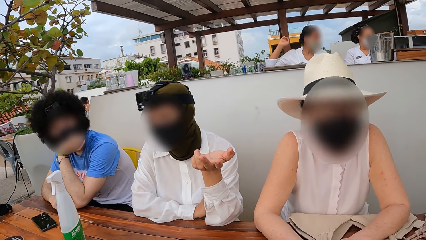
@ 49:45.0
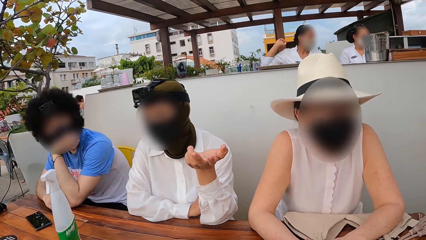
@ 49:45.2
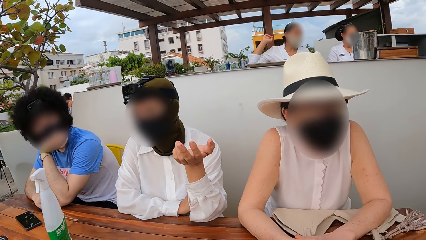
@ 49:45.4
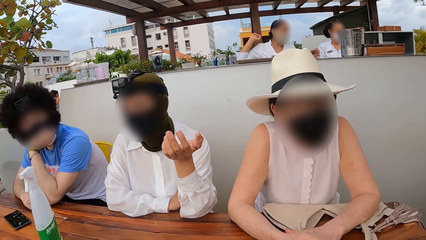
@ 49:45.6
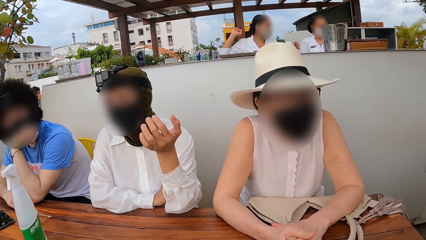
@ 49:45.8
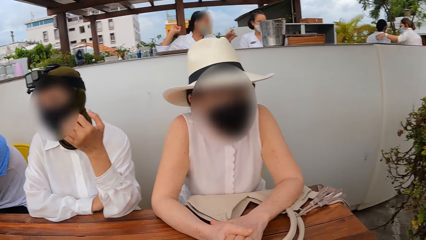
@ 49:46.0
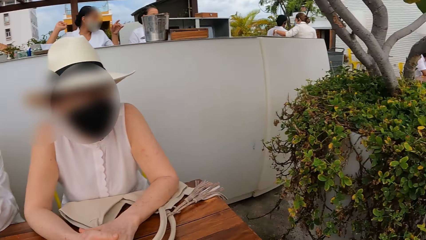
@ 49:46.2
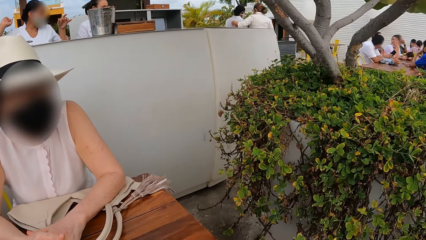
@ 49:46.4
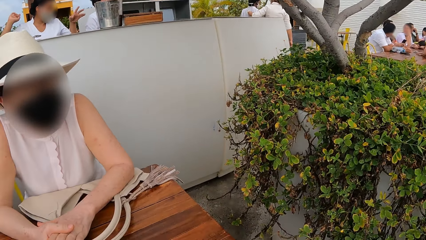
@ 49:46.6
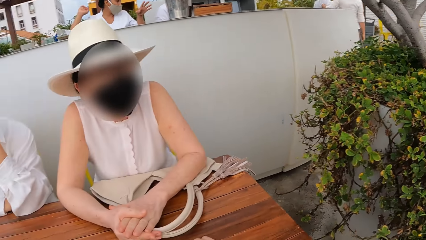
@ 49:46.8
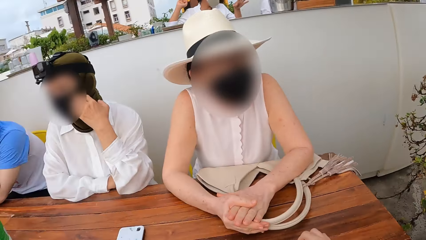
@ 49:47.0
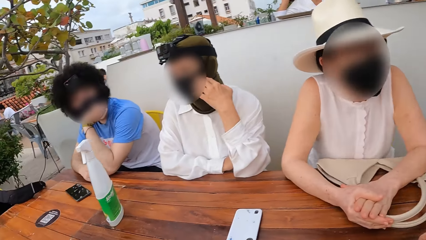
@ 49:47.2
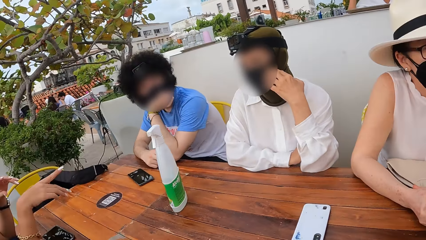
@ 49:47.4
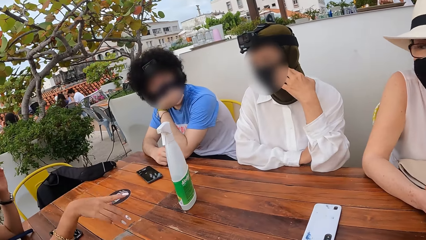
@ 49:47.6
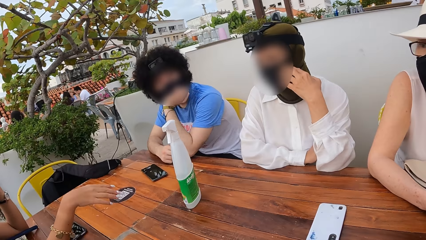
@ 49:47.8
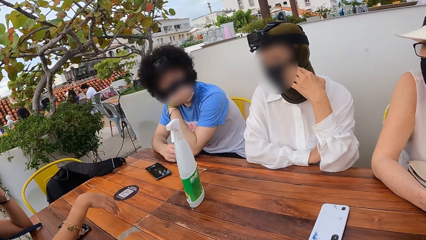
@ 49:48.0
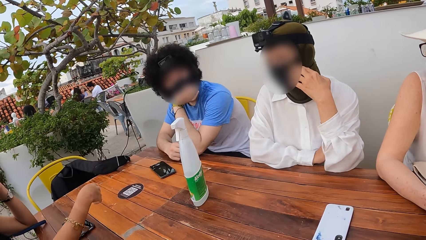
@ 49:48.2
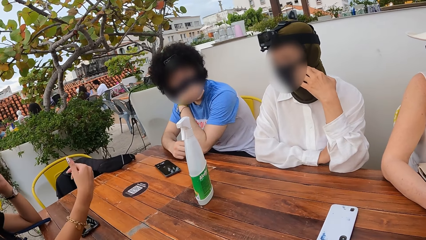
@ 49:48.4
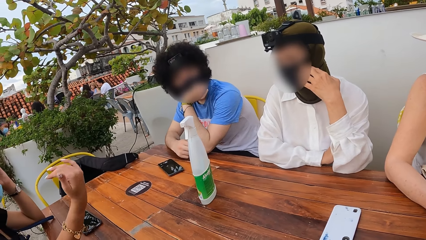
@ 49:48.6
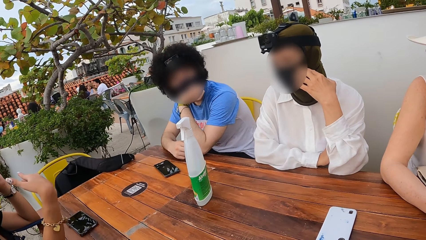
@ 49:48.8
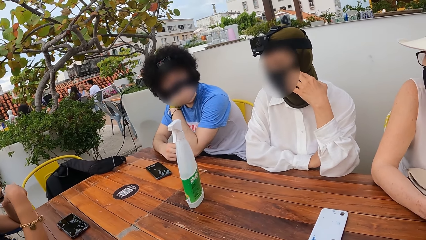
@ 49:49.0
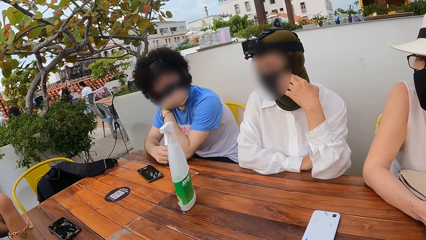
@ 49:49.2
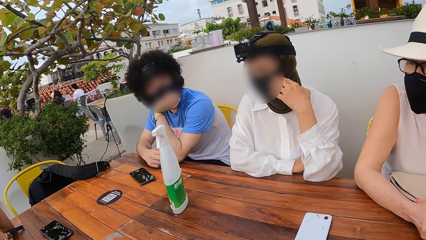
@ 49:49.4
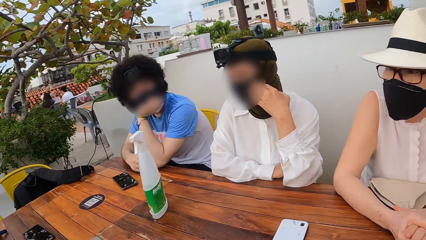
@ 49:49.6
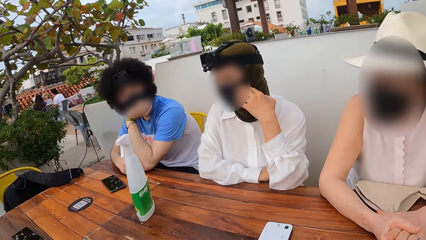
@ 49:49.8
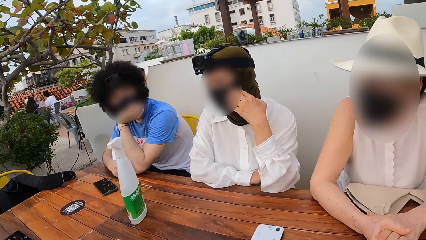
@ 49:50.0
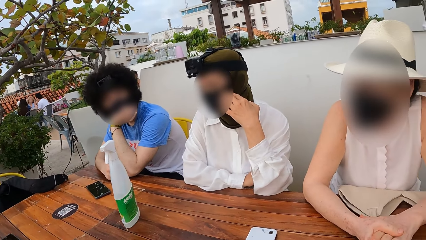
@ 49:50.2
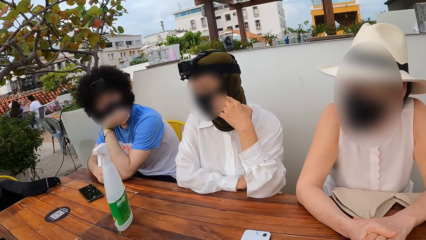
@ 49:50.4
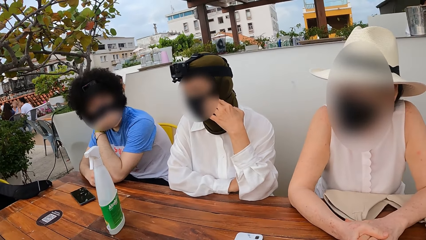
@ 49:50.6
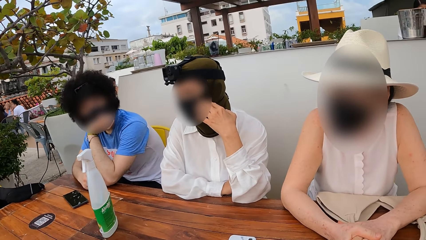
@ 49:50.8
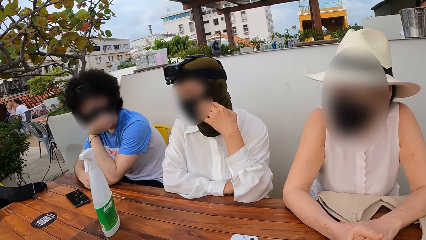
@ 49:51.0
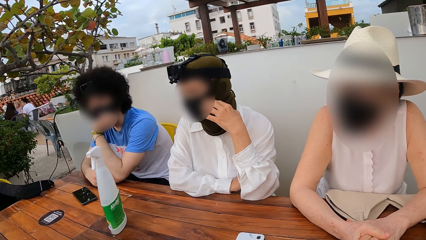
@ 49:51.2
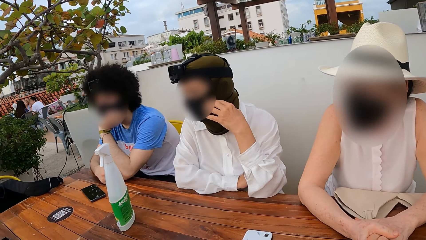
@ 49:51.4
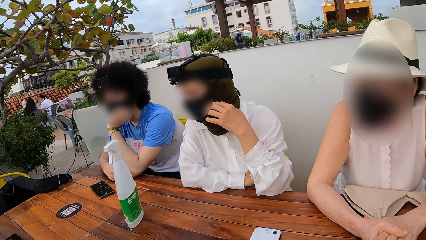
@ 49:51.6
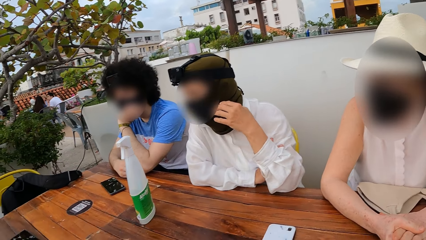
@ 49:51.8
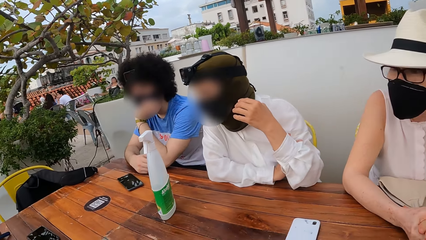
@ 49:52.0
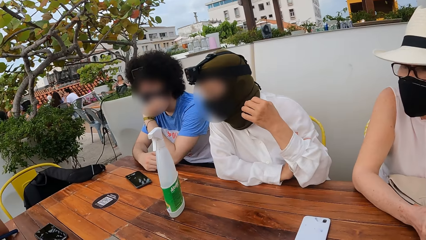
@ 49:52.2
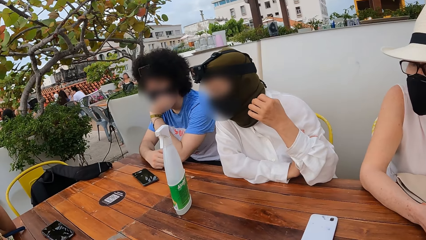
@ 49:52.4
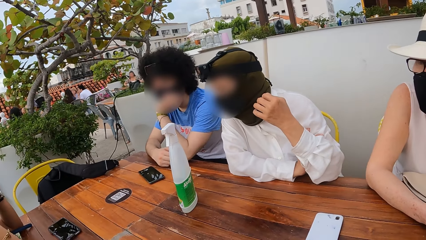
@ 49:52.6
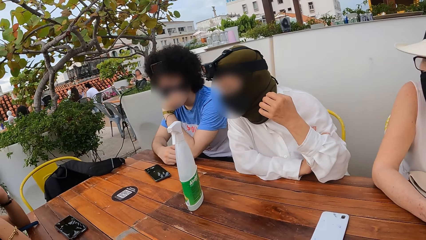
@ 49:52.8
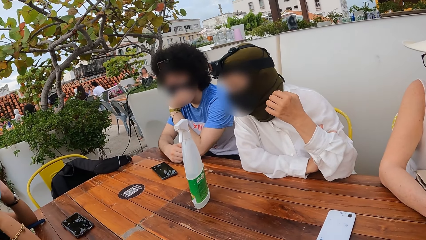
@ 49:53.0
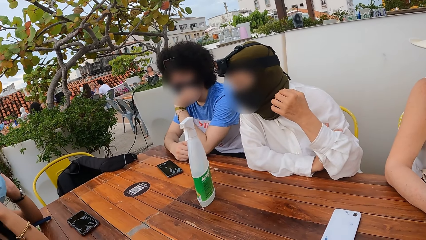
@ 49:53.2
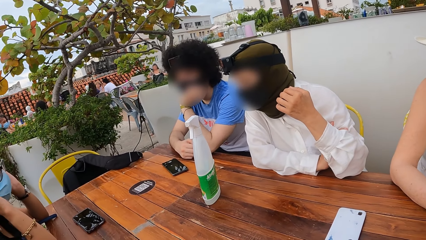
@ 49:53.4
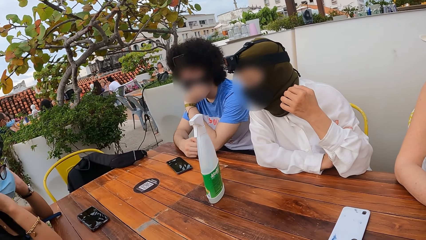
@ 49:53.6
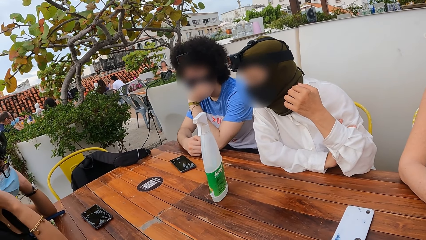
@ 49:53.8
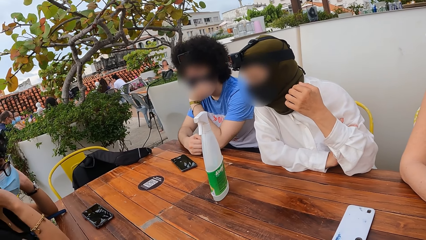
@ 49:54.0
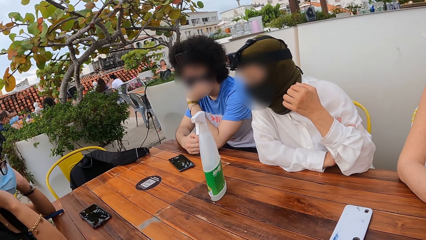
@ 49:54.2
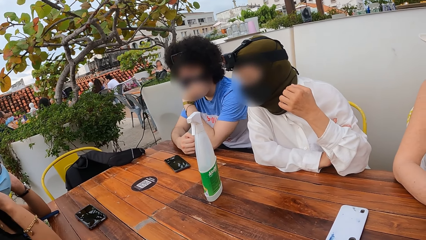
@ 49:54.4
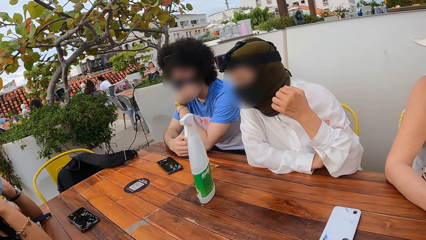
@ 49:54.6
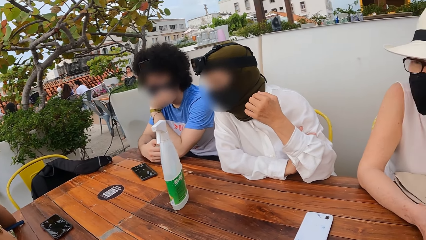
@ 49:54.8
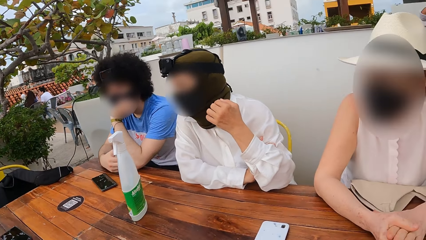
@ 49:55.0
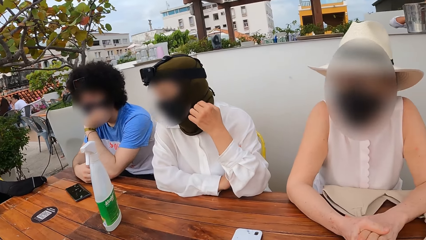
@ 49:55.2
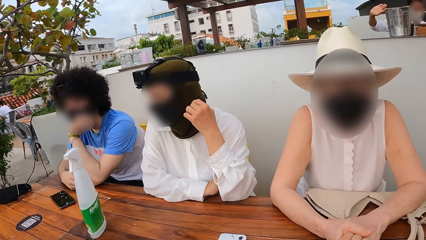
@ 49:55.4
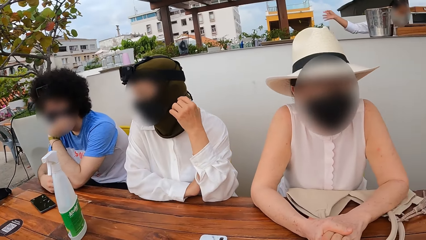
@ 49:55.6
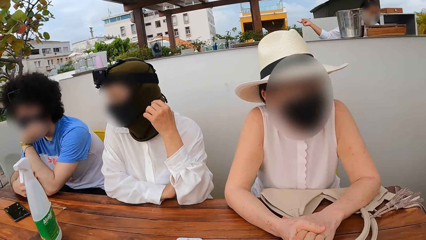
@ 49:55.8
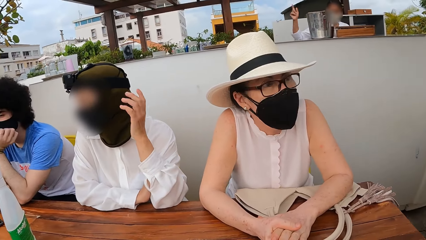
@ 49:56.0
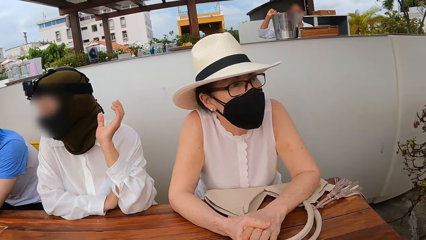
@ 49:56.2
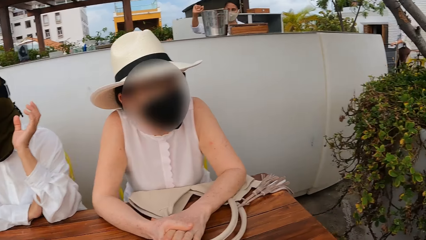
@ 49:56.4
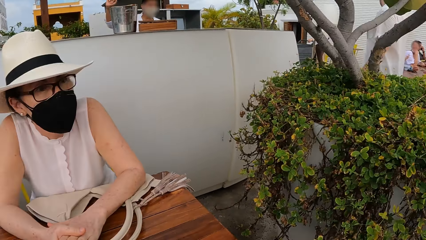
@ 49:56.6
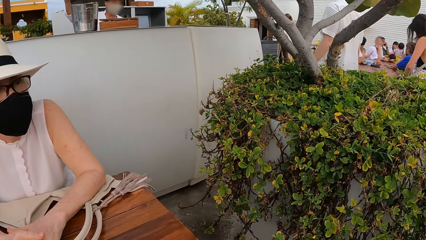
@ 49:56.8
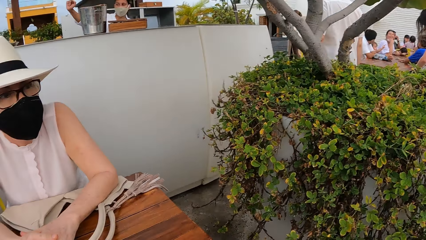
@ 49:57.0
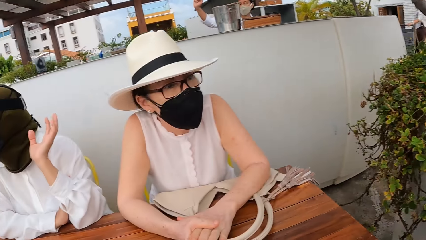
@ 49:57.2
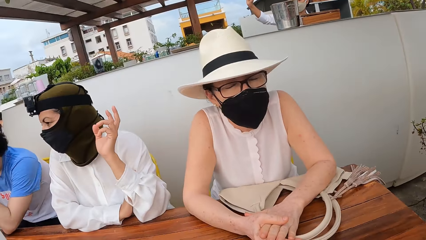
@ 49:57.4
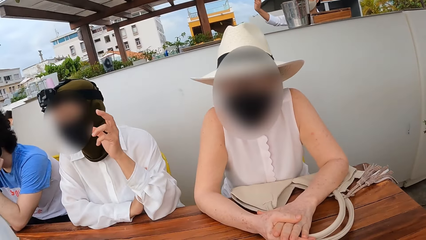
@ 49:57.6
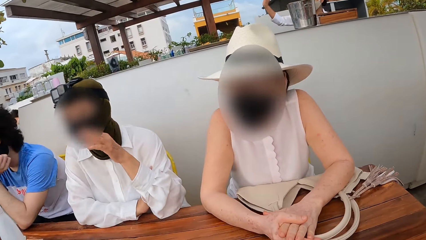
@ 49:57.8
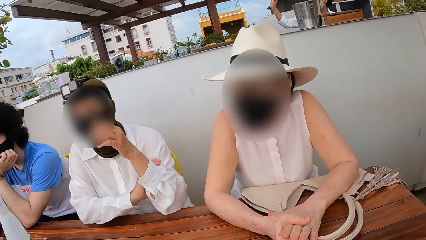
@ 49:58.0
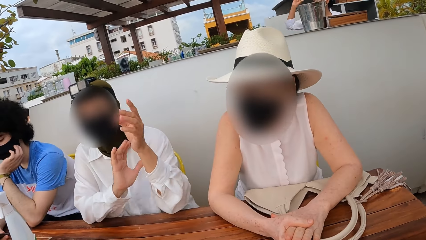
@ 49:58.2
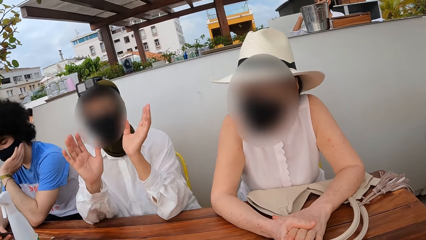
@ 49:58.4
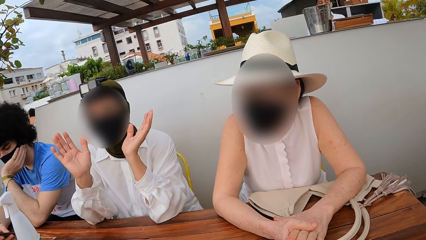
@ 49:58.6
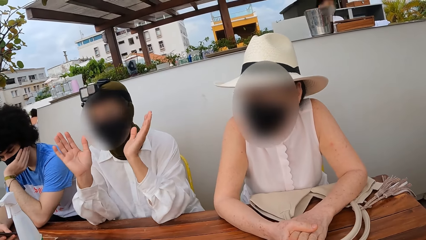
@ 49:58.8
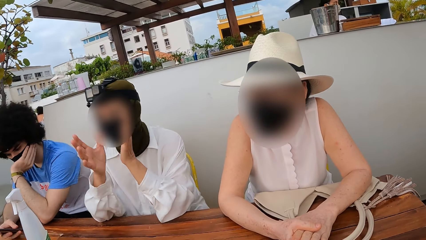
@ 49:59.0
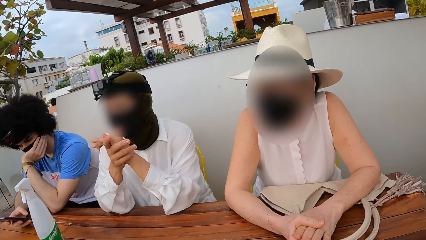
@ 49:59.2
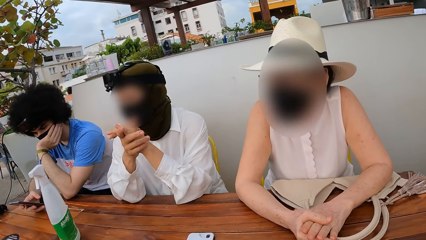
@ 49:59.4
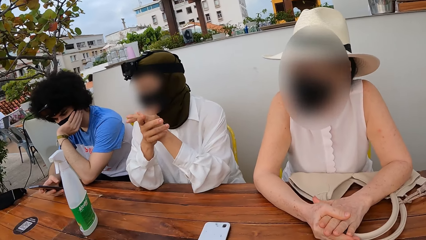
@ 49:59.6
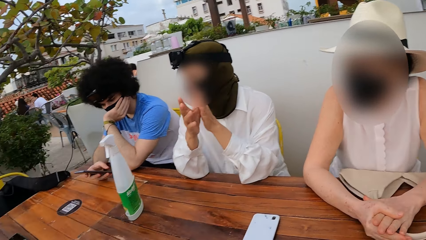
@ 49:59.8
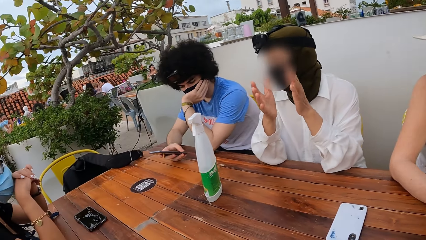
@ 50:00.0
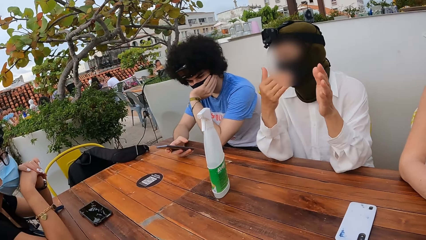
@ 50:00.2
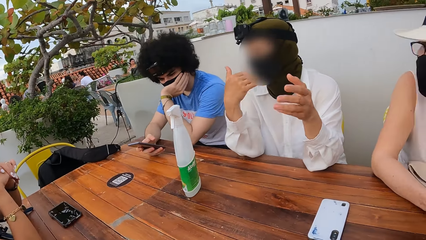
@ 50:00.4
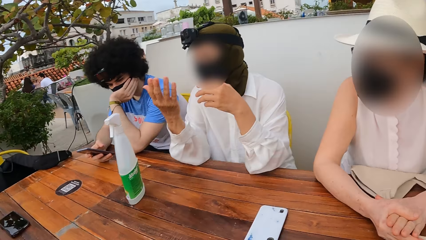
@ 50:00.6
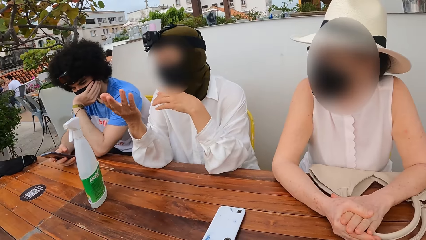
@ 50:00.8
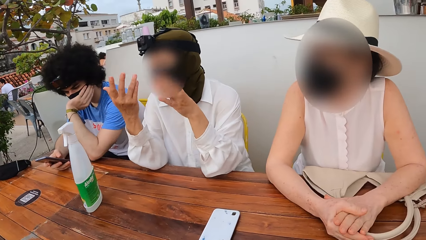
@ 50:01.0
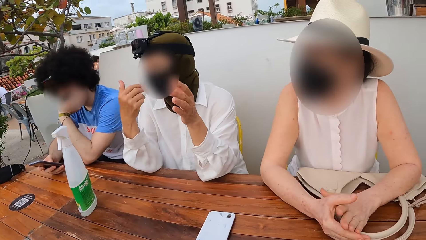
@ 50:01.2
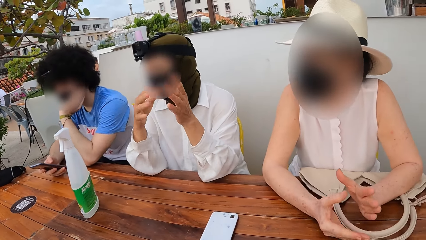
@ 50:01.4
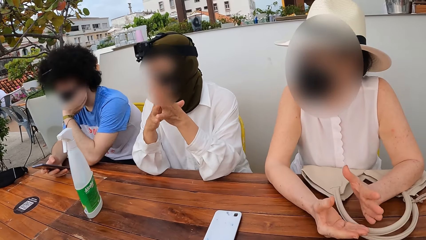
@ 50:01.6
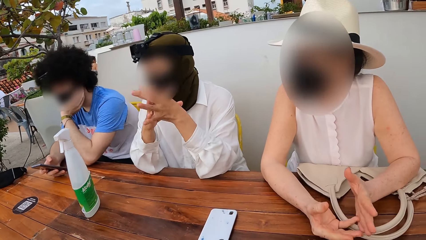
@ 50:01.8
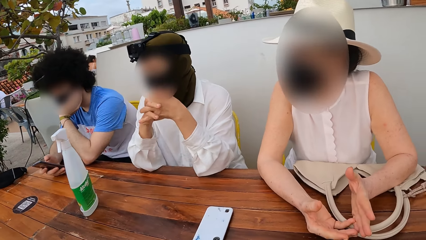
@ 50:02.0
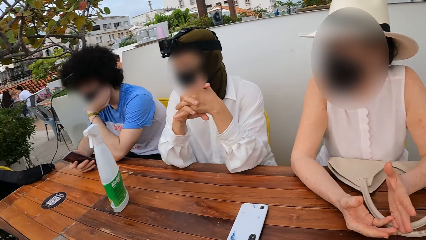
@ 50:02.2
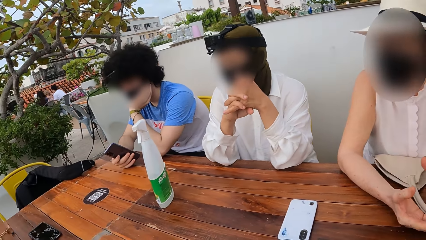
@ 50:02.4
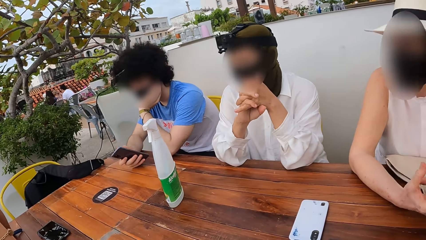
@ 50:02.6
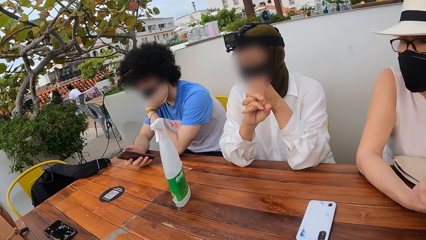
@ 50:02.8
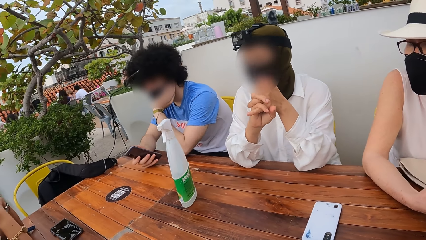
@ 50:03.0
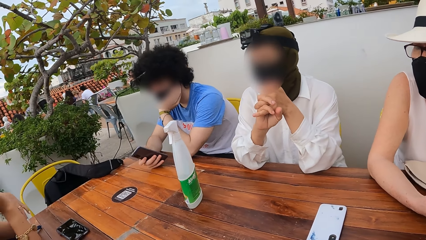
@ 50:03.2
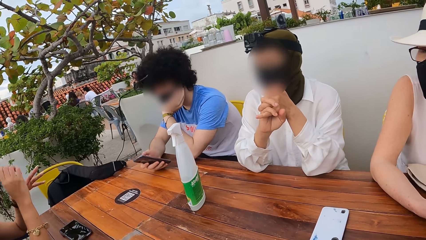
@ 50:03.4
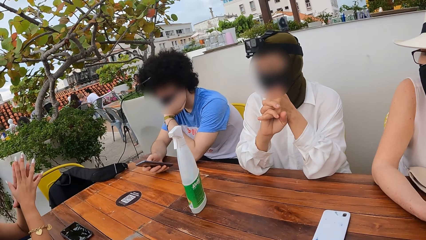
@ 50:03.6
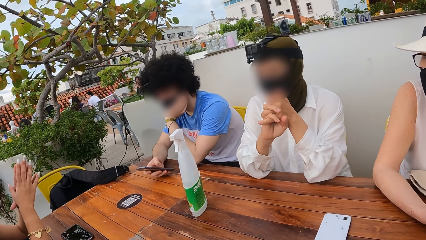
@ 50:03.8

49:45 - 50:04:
The camera wearer looks around. A person converses with other persons. The camera wearer converses with four persons. Another person converses with the first person. The camera wearer looks around. The other person converses with the first person.
